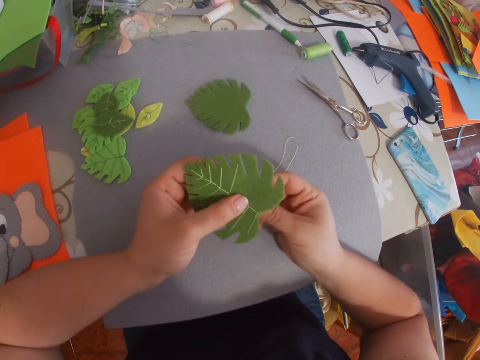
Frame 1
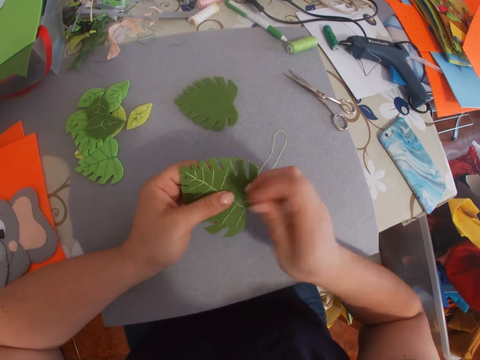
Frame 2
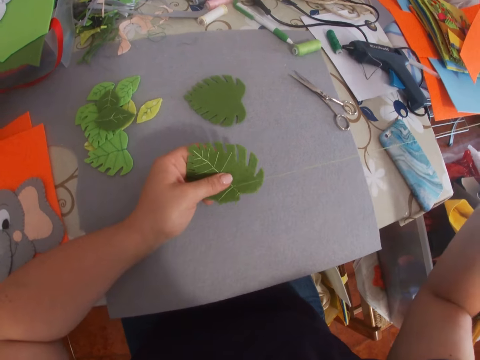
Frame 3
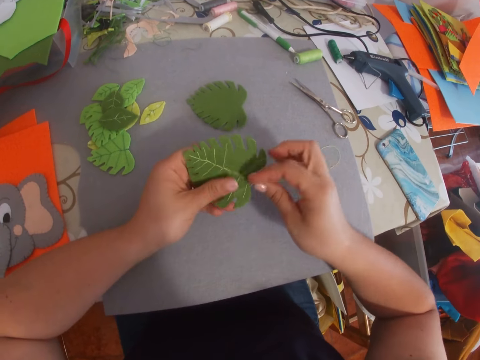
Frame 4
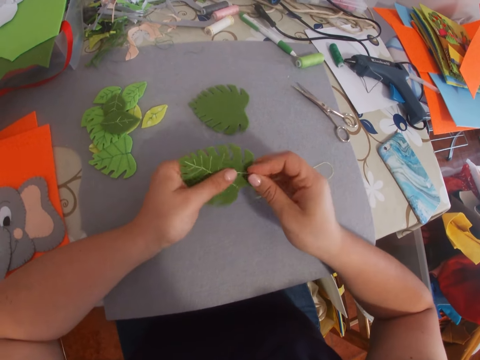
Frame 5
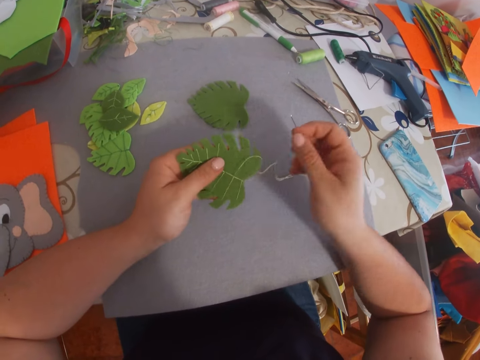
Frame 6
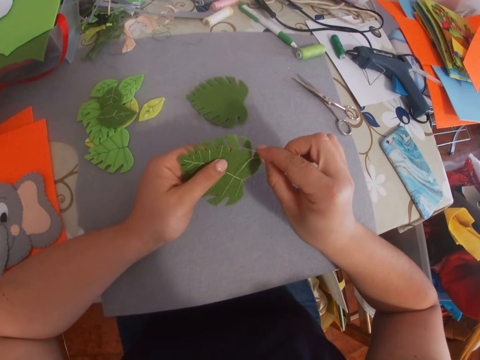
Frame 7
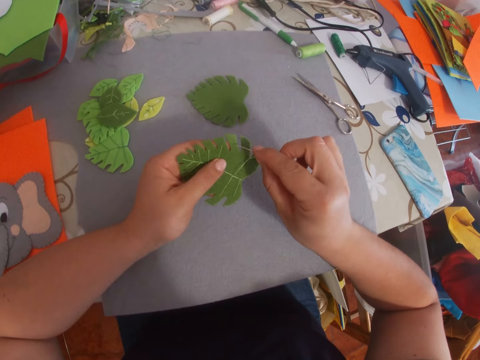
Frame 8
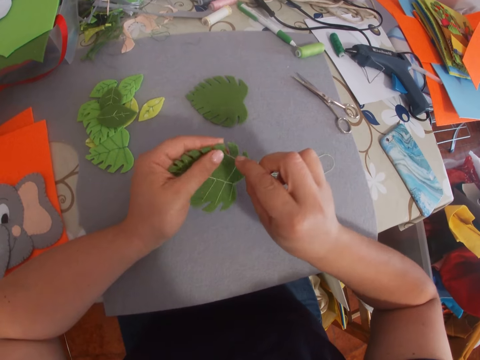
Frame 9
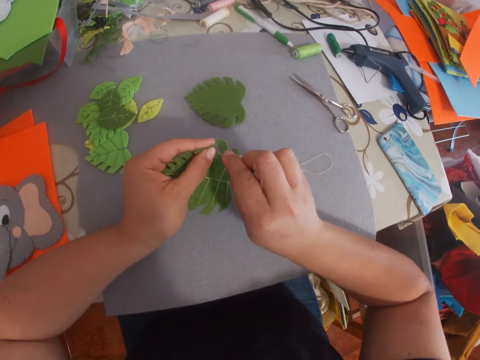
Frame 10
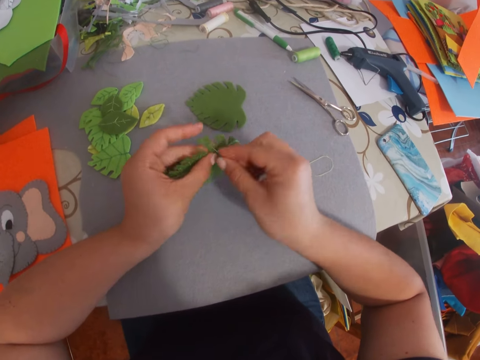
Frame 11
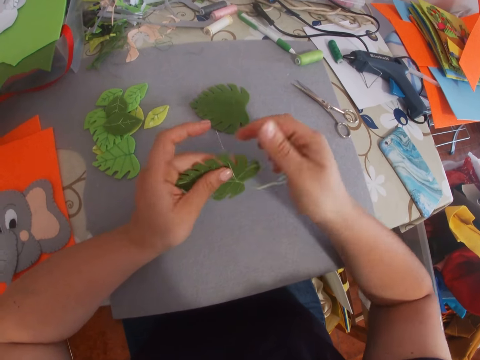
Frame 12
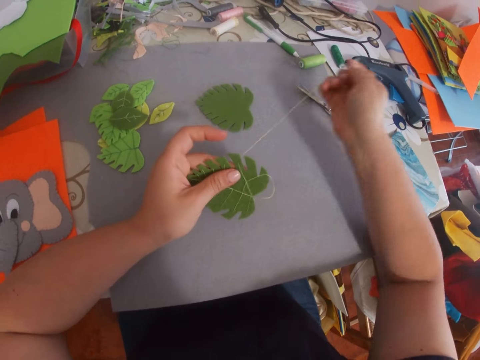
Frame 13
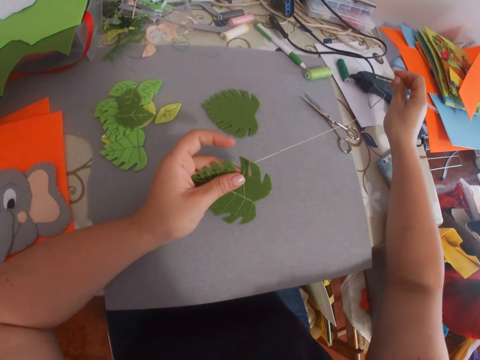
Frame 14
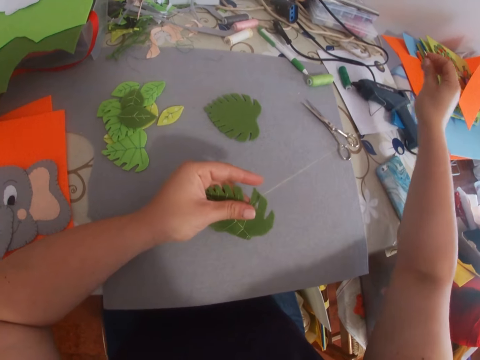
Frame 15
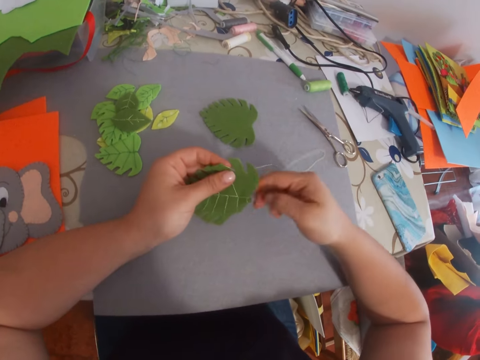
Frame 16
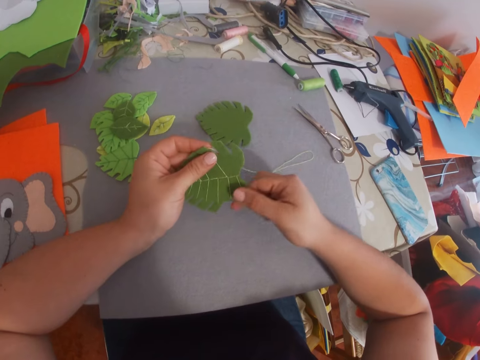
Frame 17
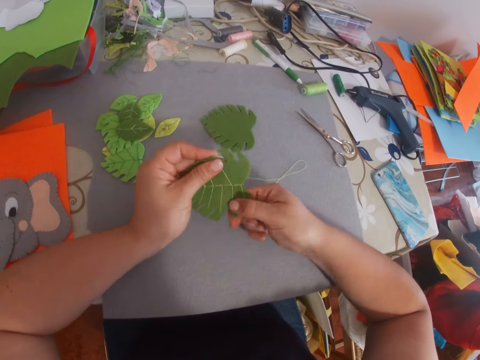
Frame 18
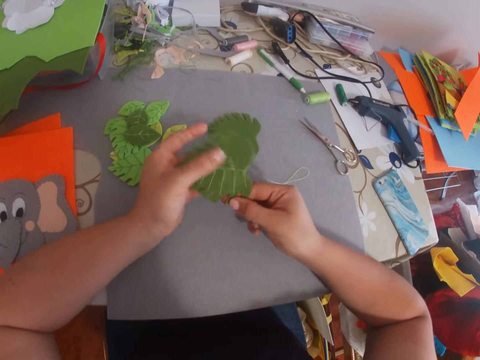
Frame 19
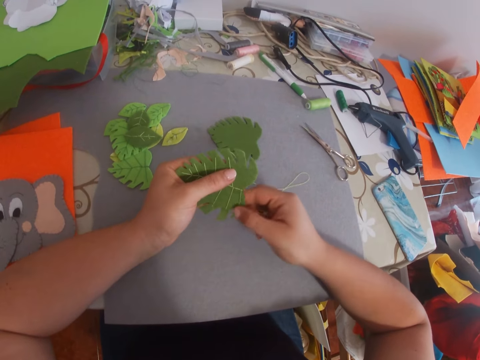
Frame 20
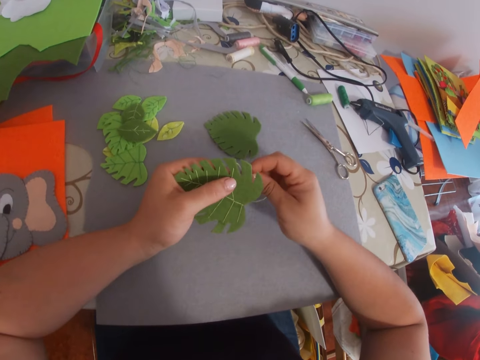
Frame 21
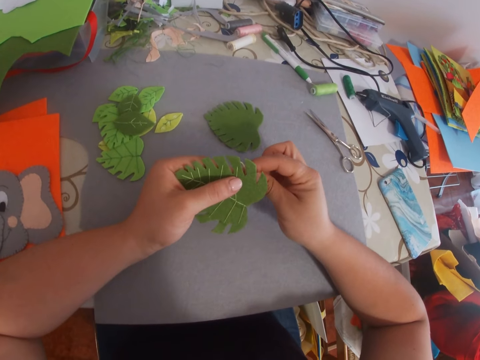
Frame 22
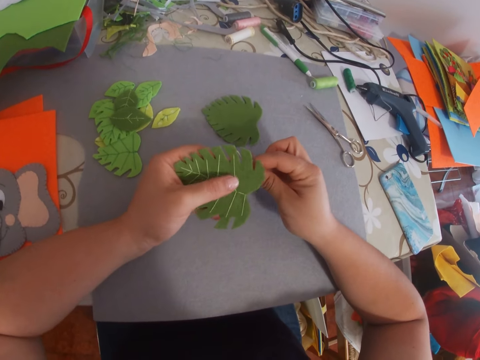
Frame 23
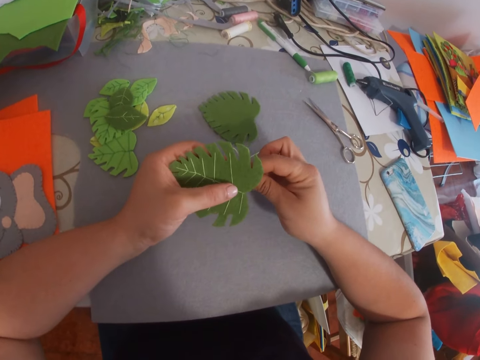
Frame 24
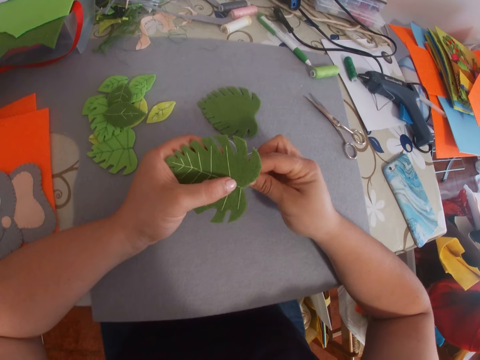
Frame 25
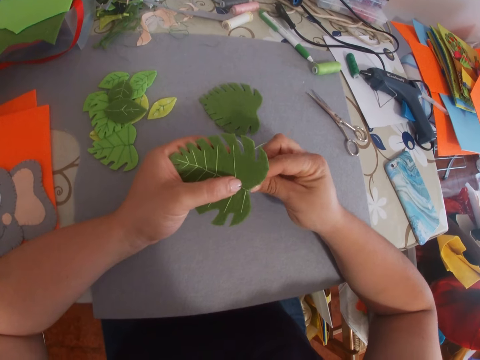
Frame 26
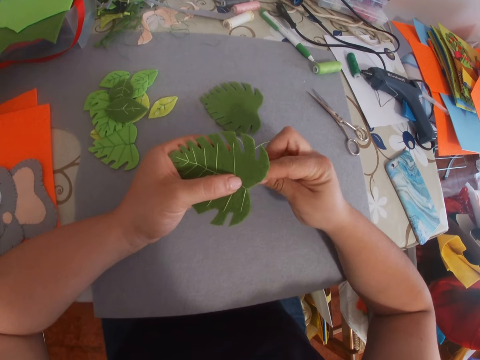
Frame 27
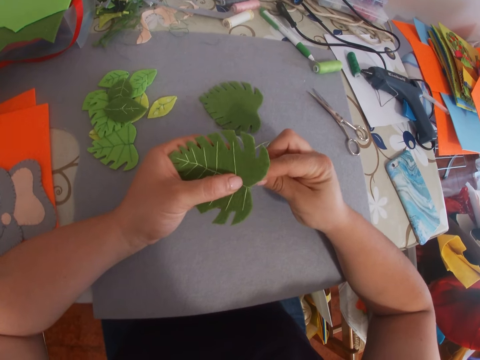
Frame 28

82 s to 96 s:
The camera wearer hand sews the flower. They align the craft work.

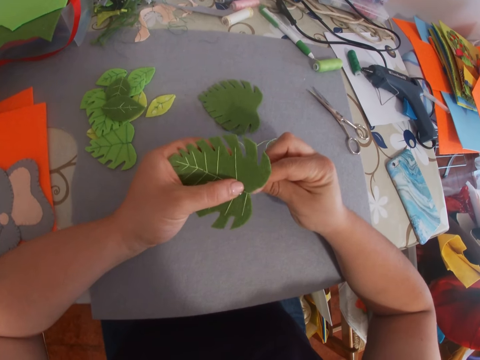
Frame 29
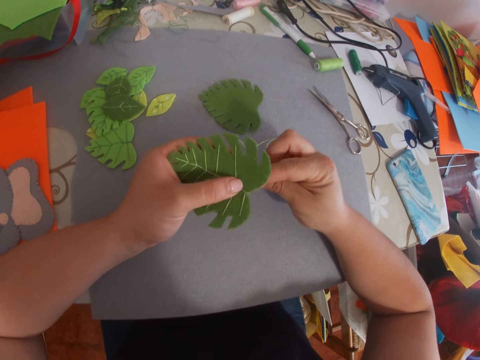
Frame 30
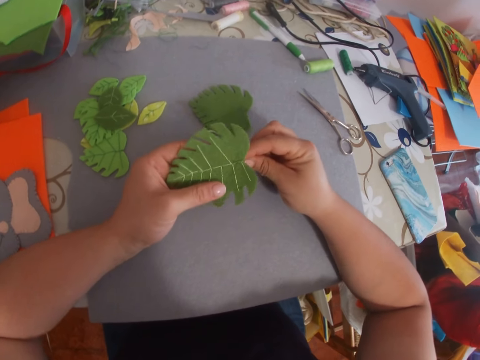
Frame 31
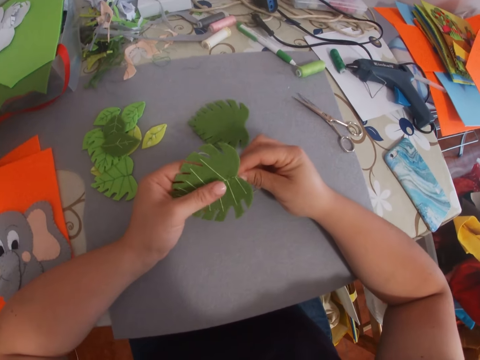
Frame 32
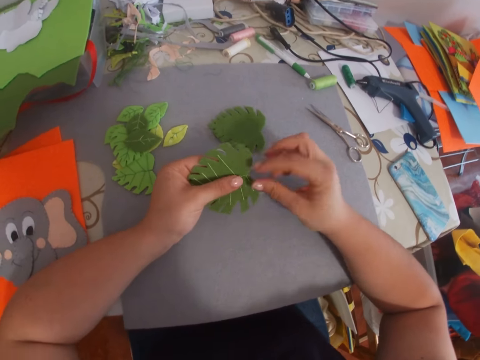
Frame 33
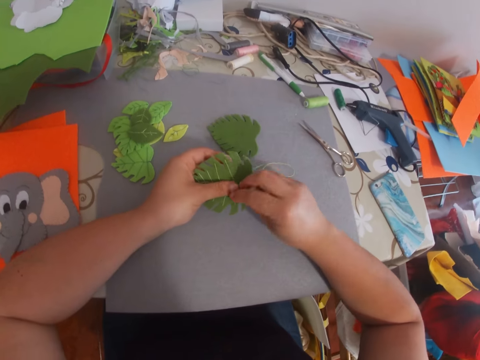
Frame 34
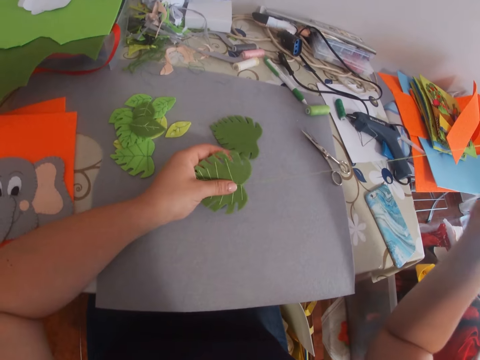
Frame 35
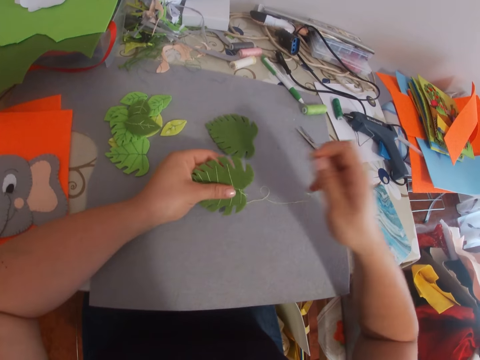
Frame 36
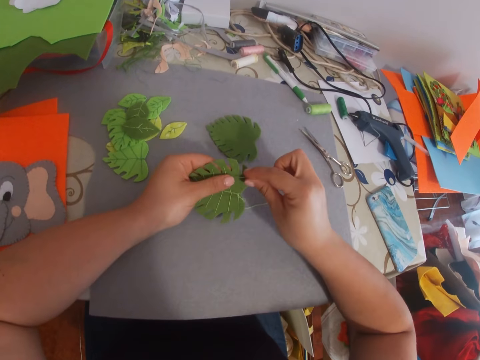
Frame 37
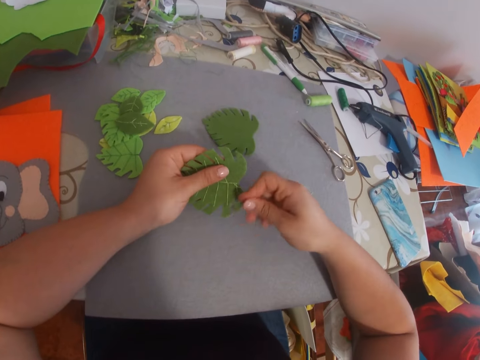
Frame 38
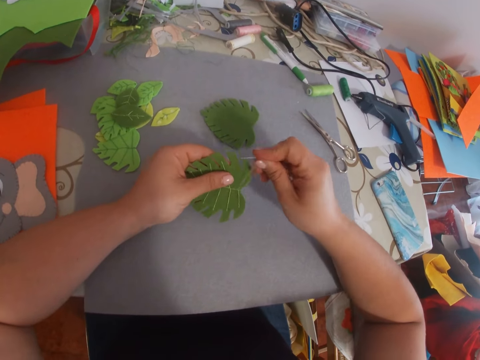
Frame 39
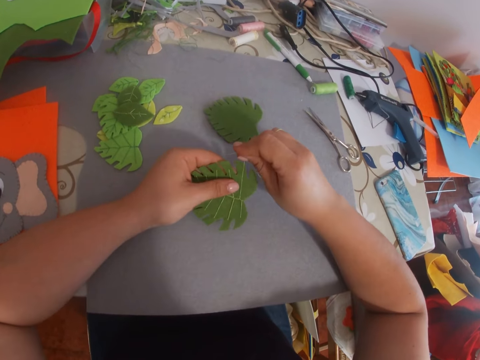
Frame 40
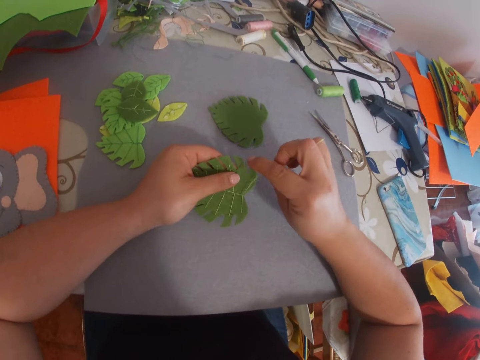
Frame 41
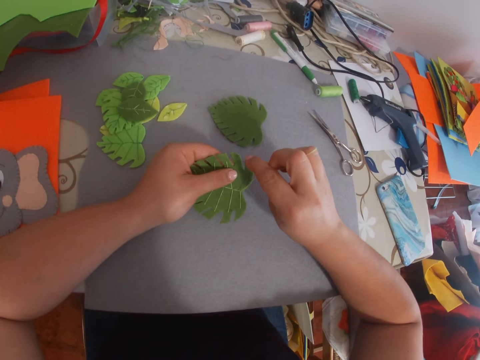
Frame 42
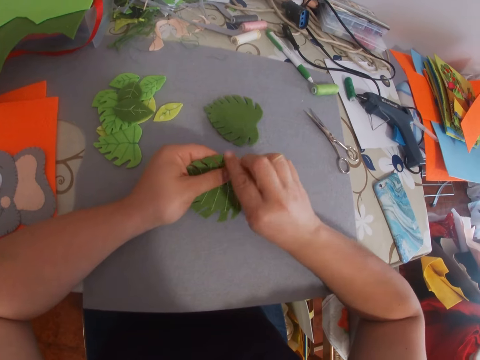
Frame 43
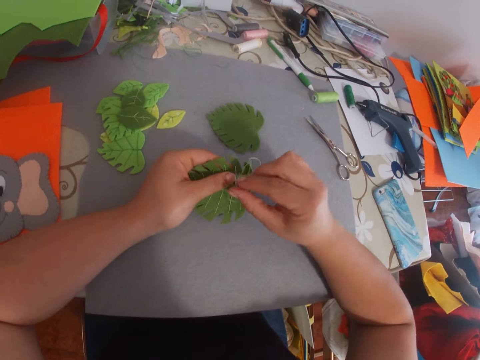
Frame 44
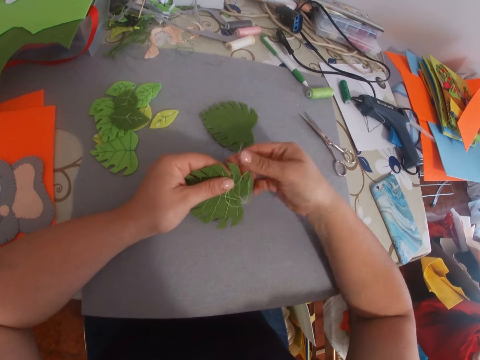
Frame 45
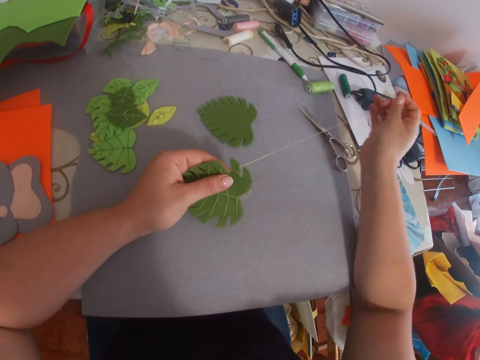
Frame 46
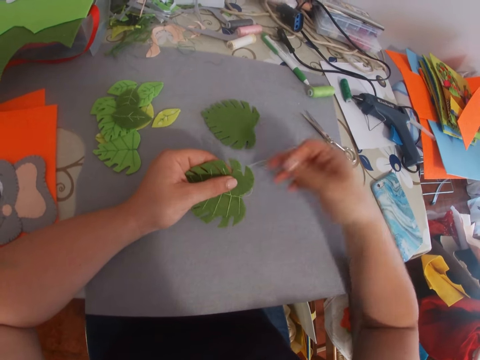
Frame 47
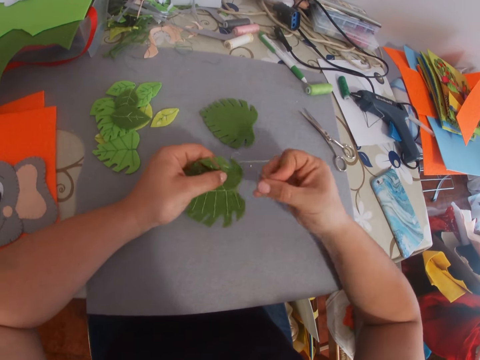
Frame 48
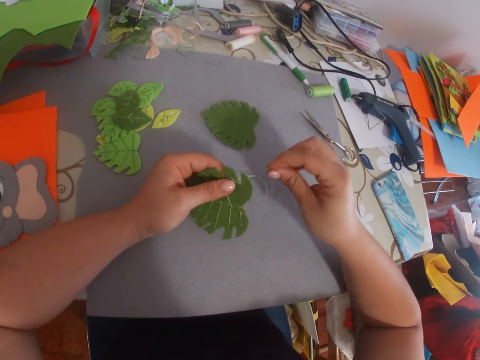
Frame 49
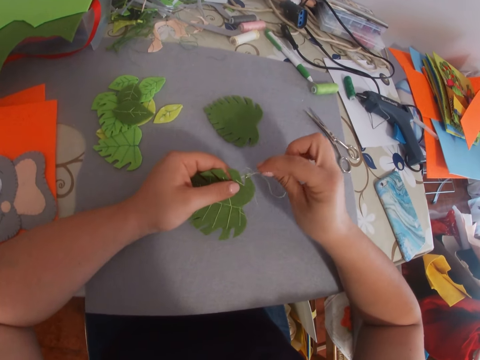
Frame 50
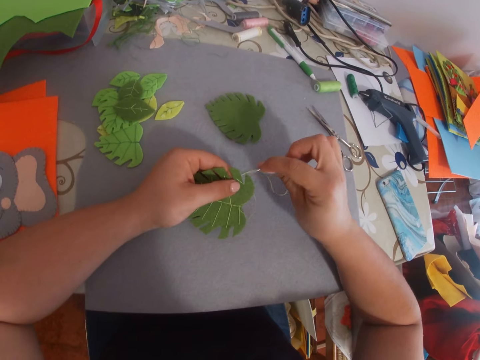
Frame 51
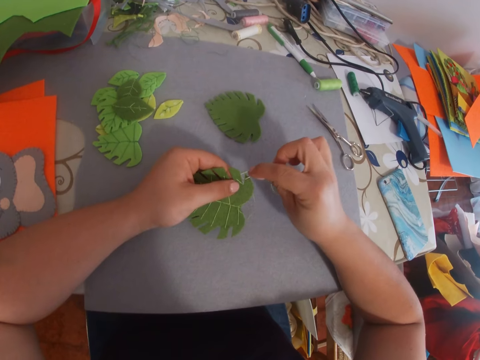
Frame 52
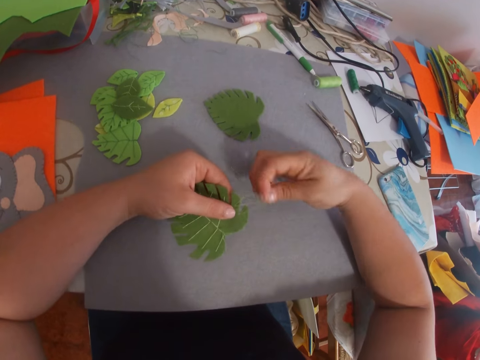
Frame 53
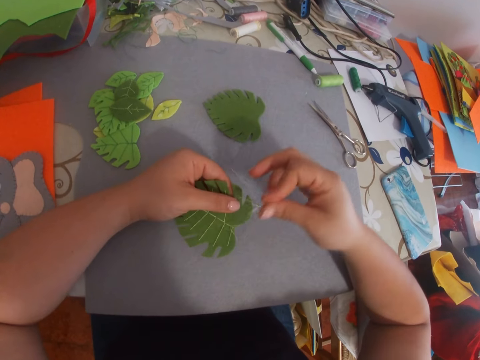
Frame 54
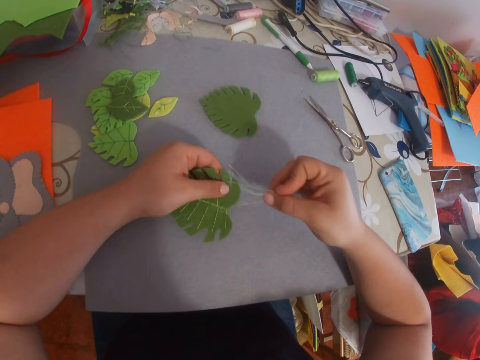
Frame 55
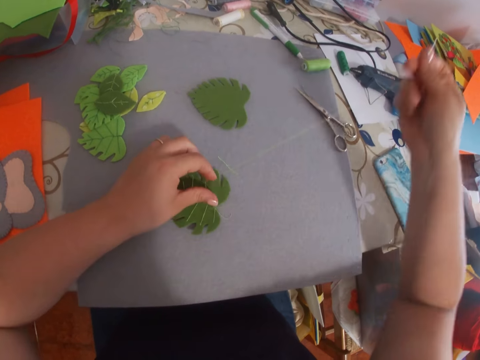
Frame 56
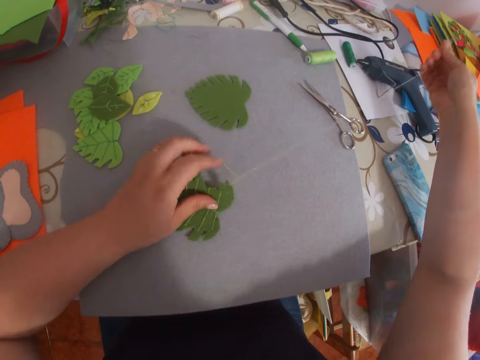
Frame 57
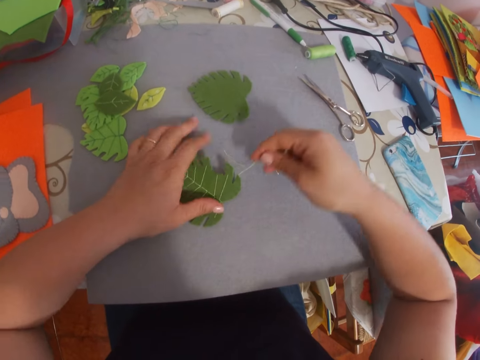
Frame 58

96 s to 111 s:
The camera wearer sews the craft work. They hold the craft work on the table.
